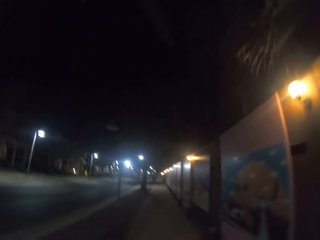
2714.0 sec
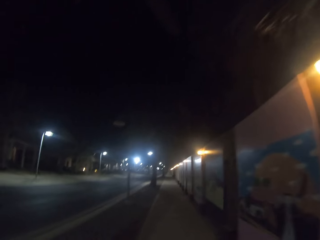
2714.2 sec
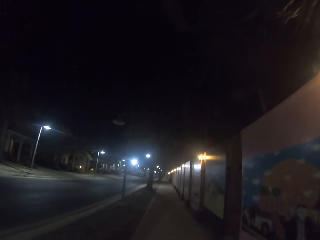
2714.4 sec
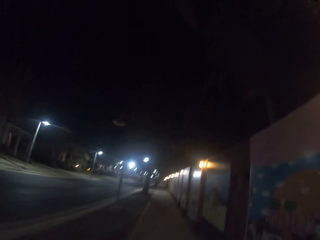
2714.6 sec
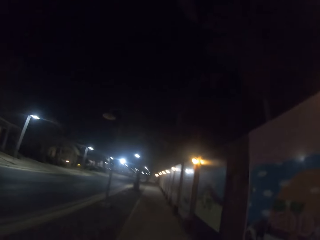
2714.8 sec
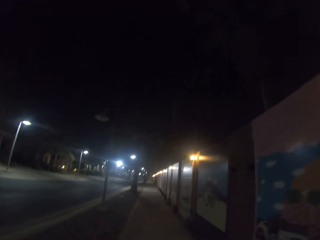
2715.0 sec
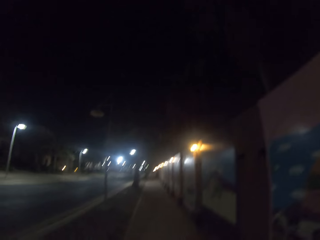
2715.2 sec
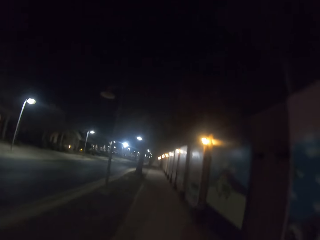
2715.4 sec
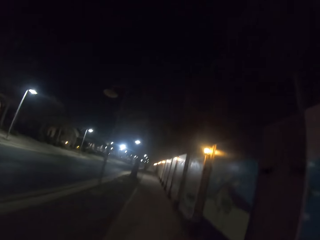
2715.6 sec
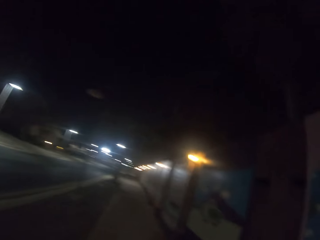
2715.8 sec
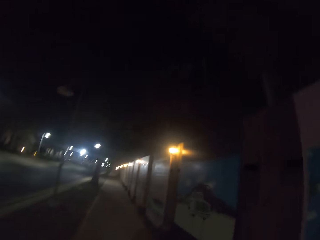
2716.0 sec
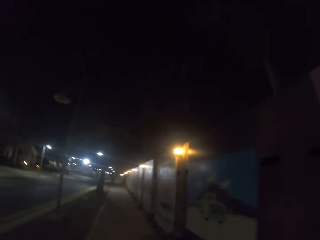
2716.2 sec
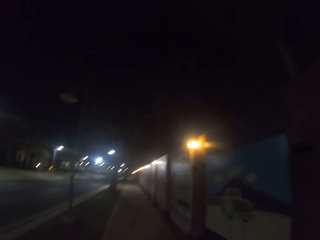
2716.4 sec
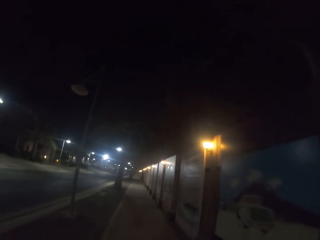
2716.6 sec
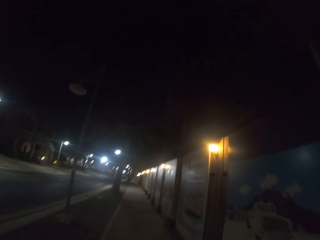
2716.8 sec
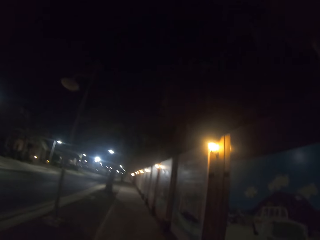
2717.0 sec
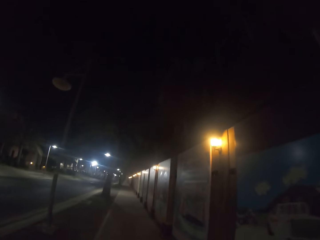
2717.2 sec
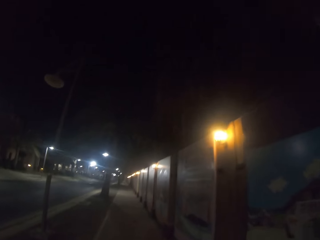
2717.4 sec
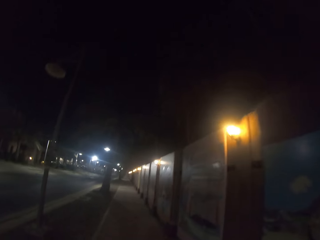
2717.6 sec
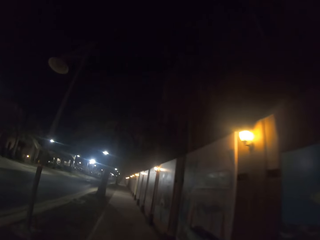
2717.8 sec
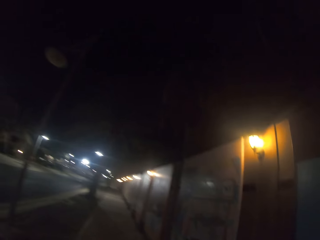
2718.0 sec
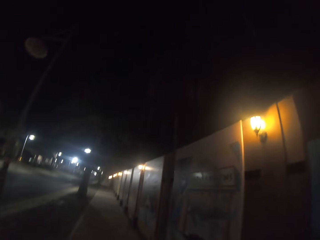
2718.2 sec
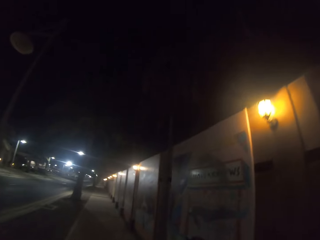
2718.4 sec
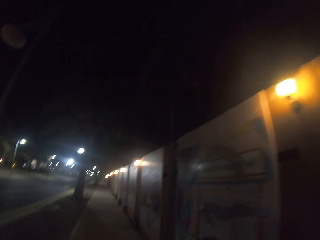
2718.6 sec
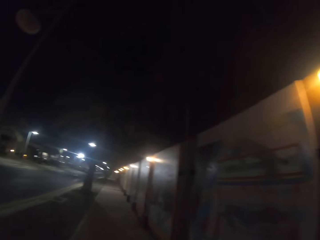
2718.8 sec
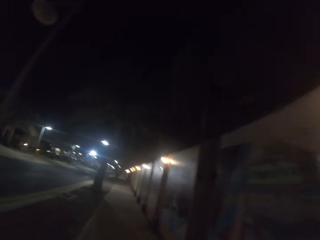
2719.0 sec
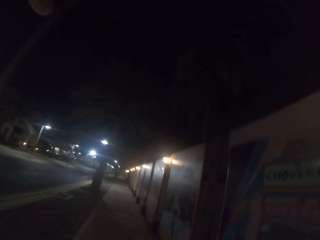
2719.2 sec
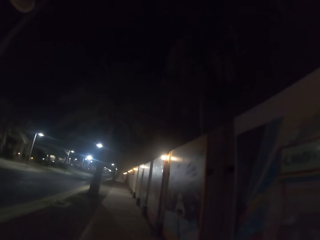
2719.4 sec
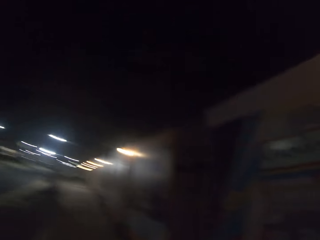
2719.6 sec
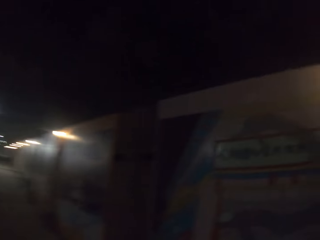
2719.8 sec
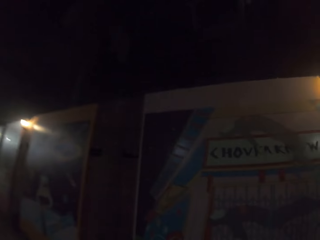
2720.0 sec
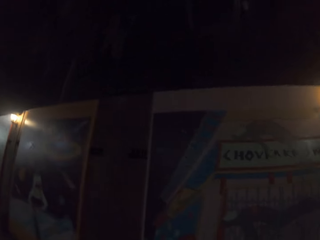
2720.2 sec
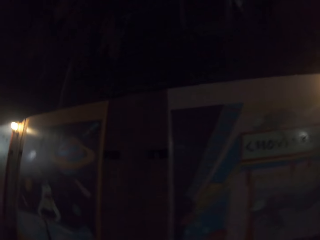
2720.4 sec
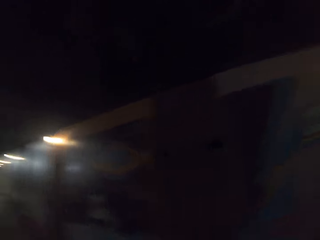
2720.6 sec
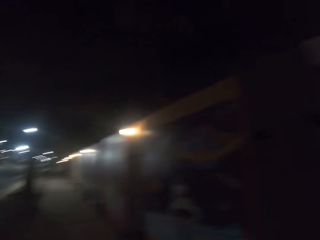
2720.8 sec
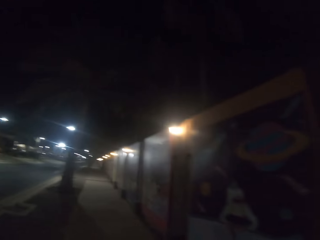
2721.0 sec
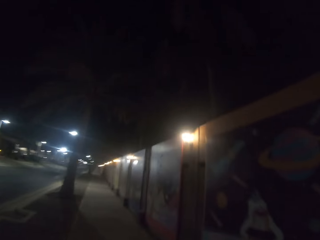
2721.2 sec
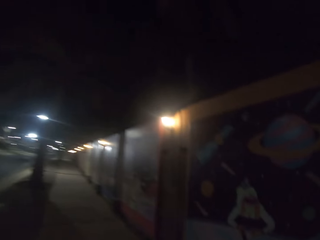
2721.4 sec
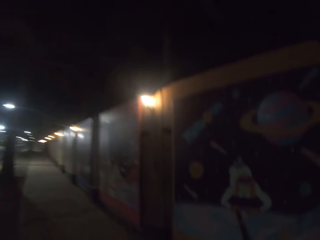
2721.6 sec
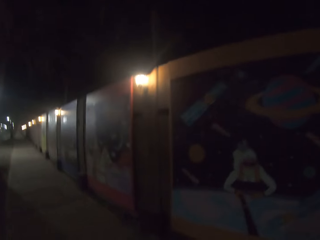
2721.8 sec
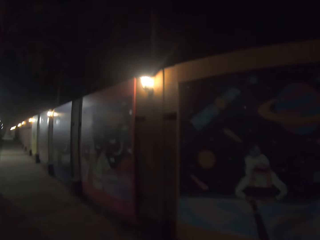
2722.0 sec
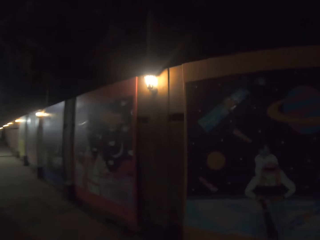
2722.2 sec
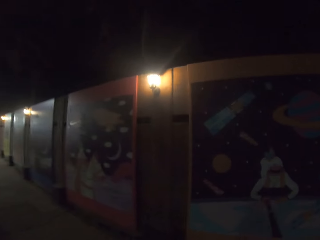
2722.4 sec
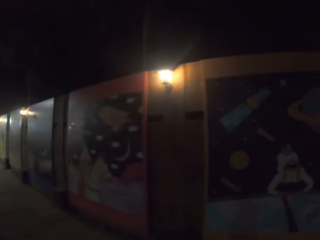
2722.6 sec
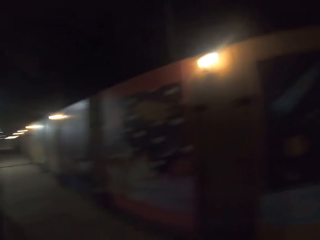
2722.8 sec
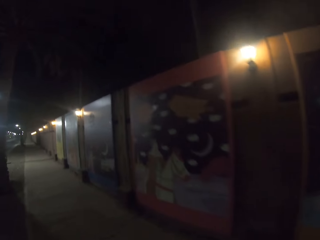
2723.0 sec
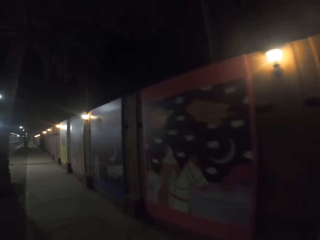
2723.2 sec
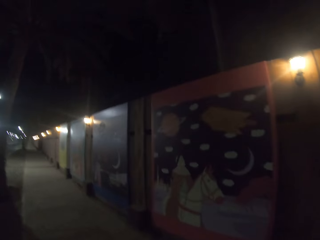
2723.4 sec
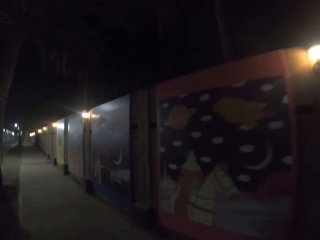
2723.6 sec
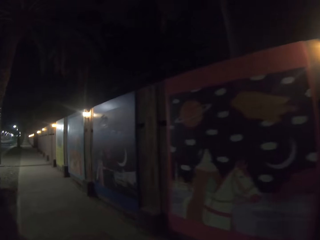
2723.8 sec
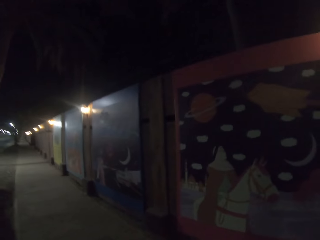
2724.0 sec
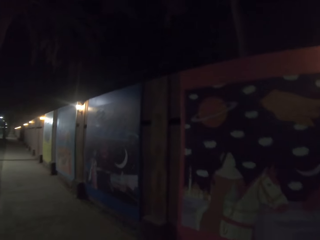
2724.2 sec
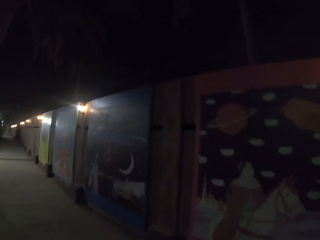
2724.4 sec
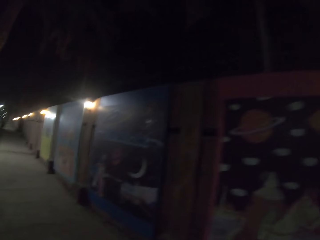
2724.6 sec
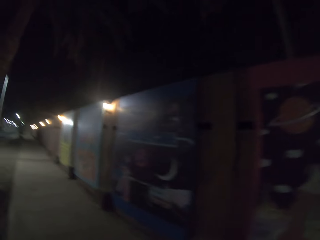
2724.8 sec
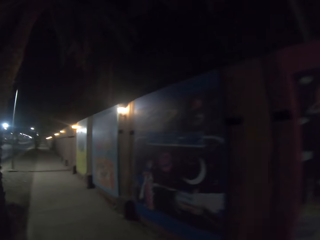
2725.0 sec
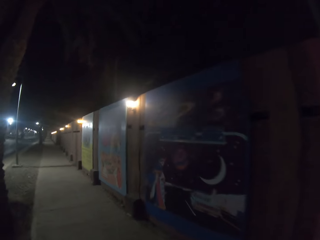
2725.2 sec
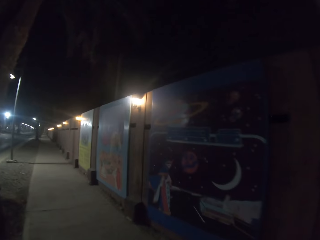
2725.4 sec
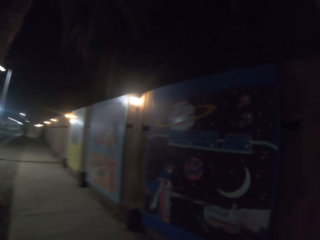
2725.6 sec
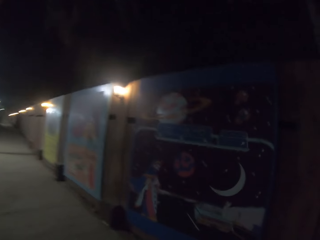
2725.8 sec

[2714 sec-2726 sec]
The camera wearer stares at the wall.

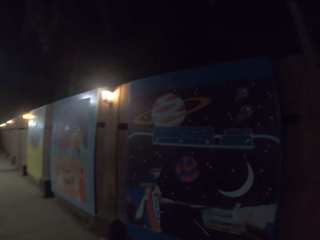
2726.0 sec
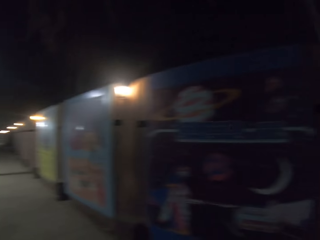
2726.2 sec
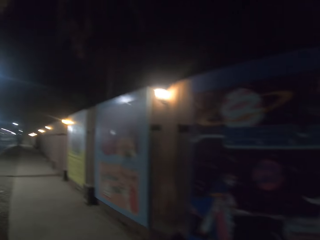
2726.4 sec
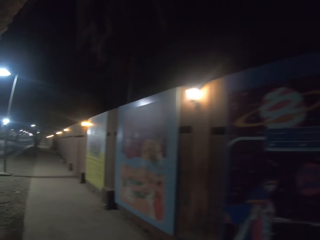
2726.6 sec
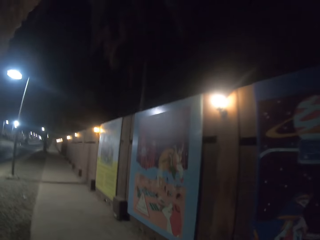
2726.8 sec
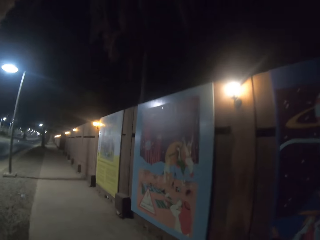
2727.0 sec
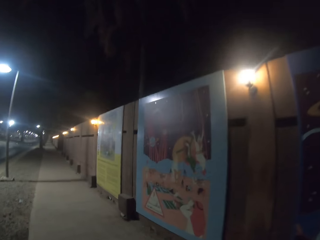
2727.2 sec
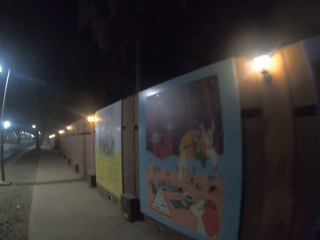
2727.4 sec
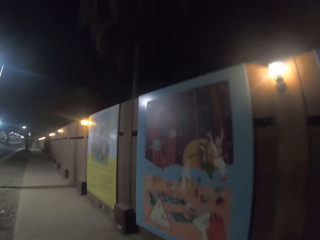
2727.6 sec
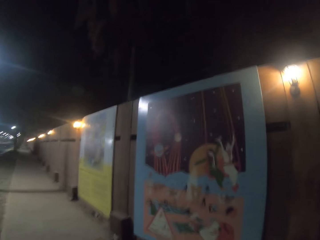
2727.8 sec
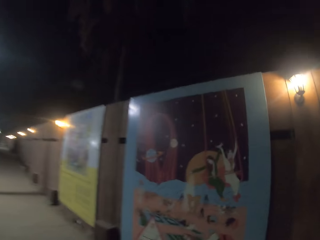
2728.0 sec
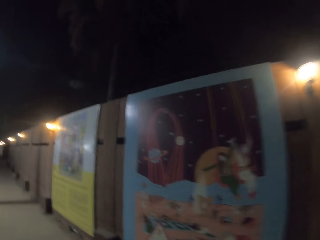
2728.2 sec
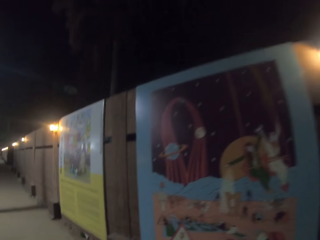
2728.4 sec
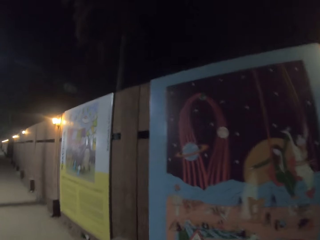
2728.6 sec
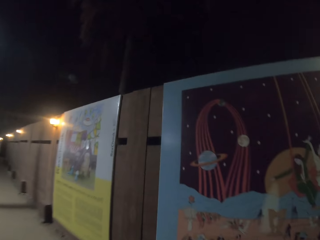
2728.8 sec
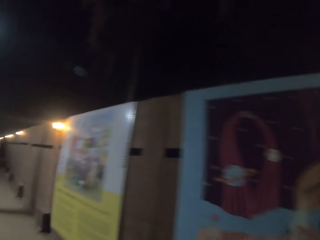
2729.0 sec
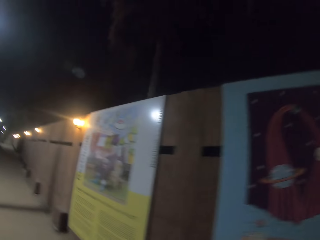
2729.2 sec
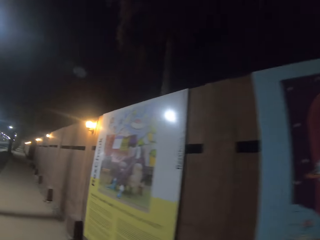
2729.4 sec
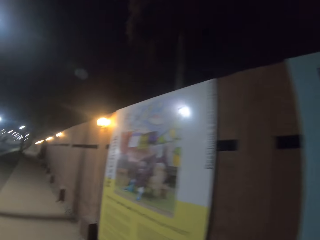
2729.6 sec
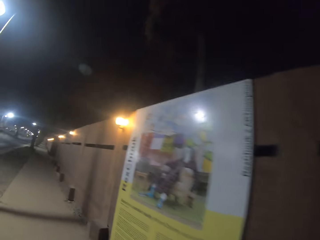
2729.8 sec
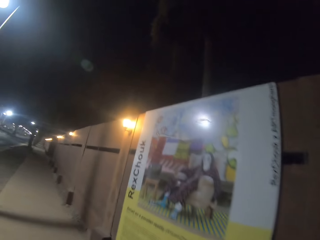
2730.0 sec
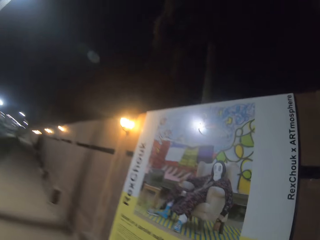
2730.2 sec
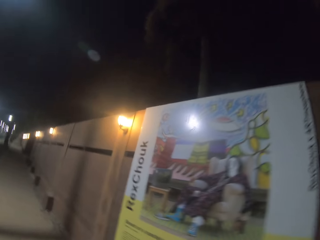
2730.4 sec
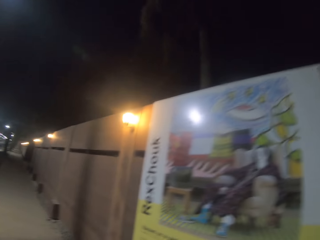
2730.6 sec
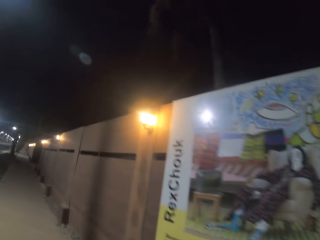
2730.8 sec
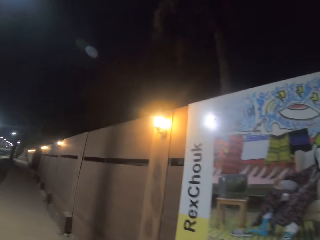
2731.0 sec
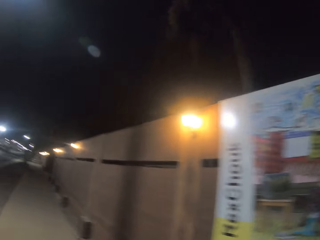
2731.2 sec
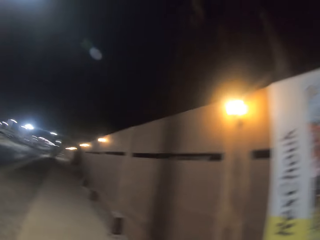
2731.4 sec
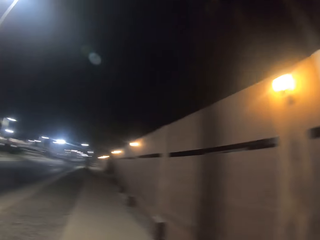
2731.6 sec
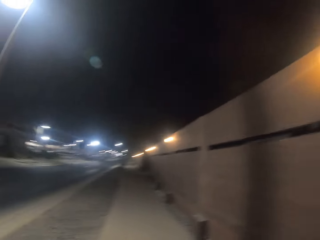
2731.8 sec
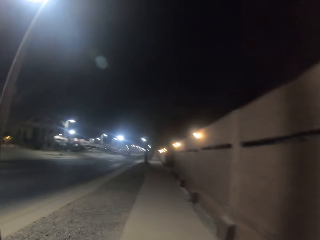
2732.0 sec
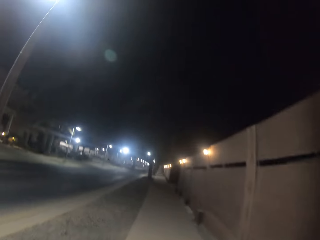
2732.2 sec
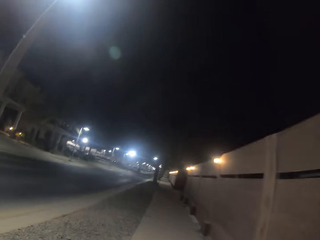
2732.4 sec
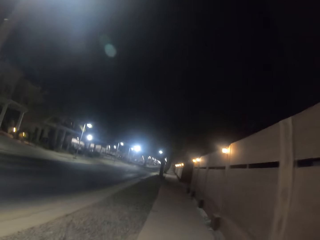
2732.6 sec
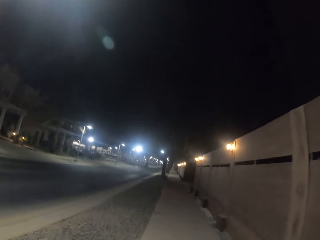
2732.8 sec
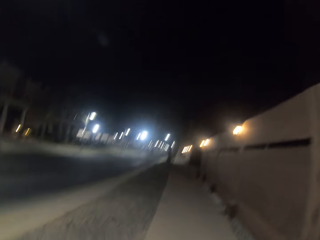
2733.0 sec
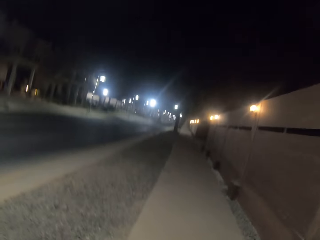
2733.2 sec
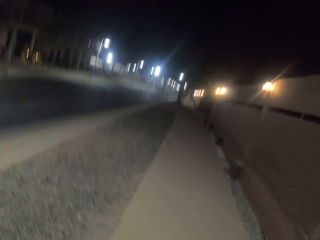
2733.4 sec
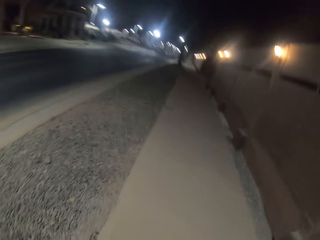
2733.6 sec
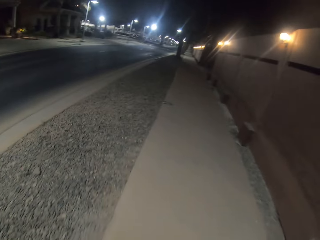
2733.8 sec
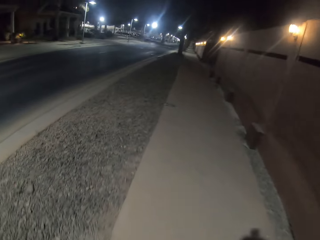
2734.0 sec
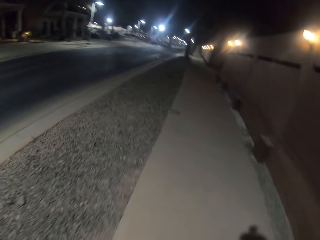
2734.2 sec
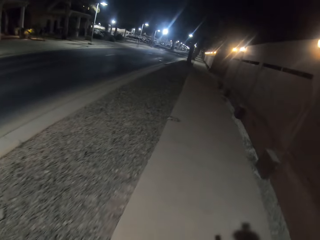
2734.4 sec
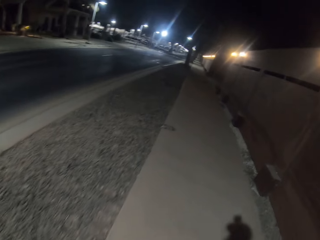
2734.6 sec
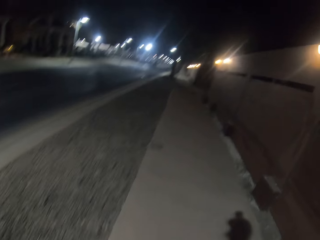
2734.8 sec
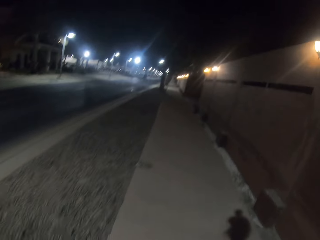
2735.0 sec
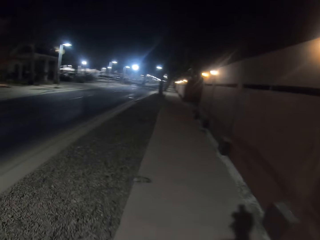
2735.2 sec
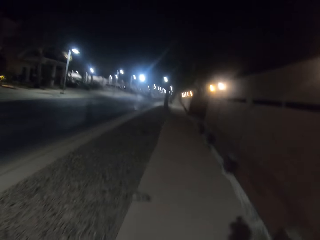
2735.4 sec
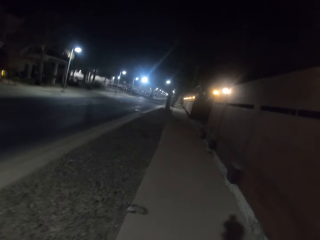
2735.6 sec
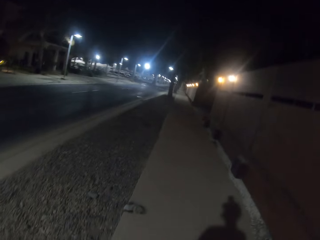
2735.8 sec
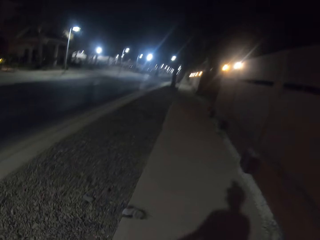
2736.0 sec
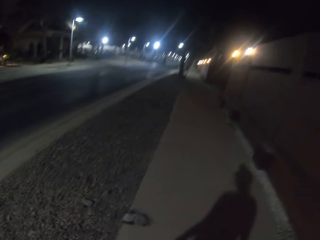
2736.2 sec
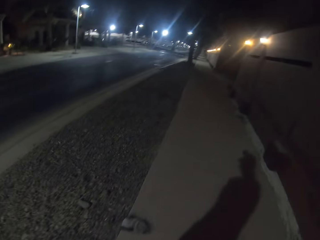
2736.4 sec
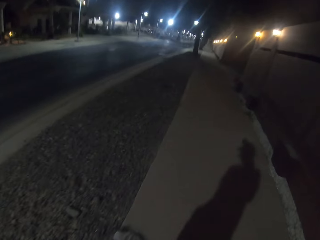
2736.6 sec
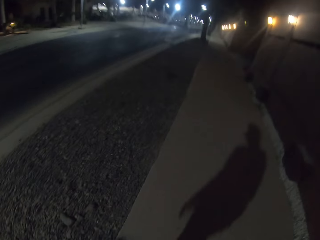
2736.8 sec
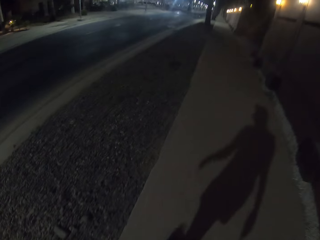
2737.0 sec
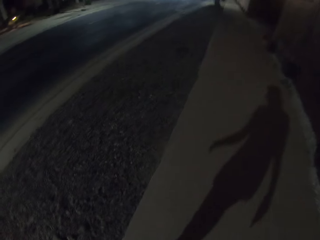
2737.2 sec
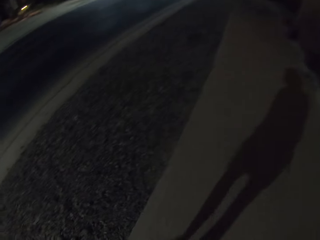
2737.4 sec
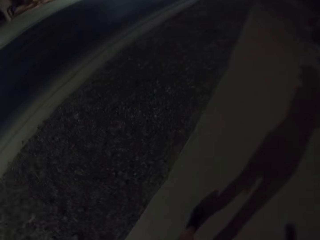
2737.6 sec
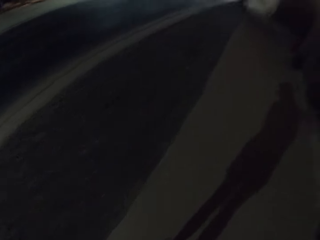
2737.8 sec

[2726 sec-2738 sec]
The camera wearer walks on the sidewalk.
